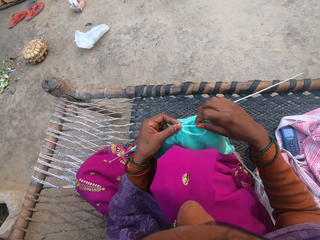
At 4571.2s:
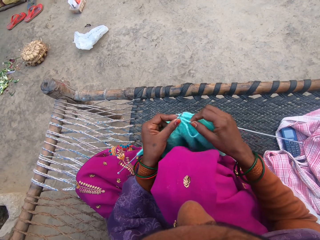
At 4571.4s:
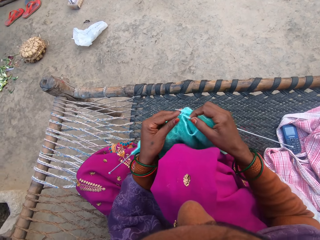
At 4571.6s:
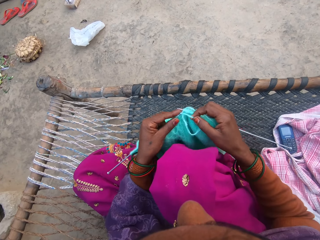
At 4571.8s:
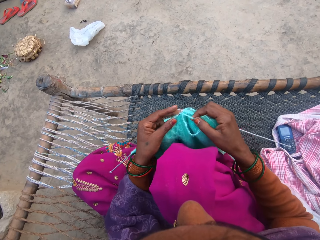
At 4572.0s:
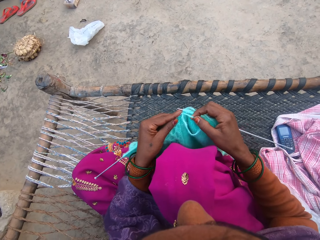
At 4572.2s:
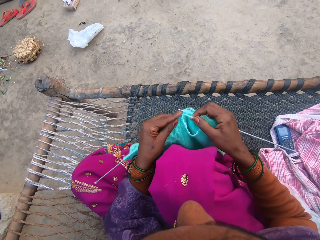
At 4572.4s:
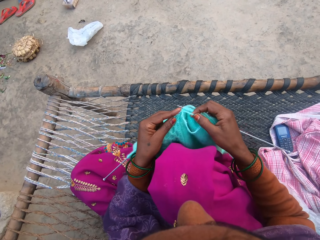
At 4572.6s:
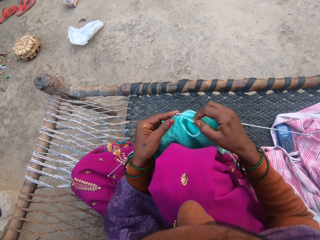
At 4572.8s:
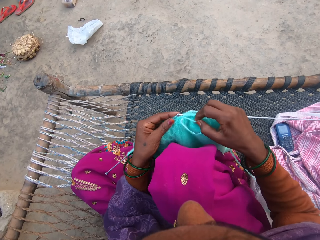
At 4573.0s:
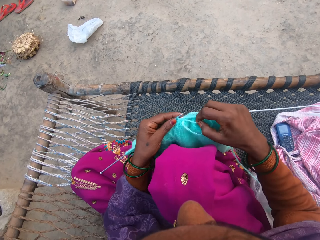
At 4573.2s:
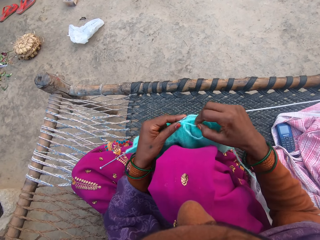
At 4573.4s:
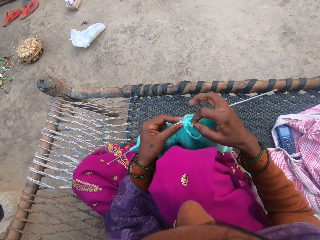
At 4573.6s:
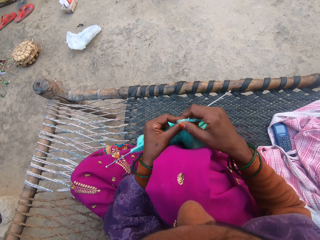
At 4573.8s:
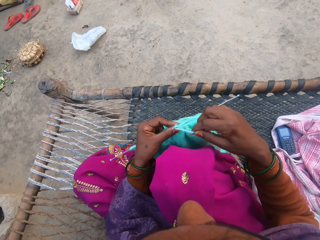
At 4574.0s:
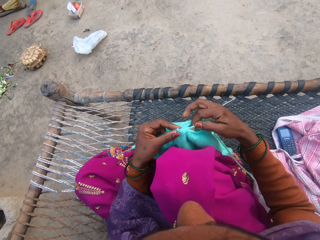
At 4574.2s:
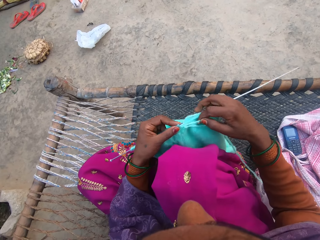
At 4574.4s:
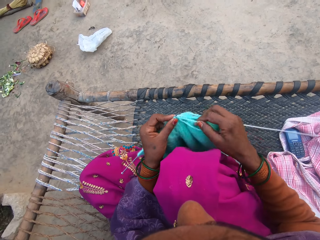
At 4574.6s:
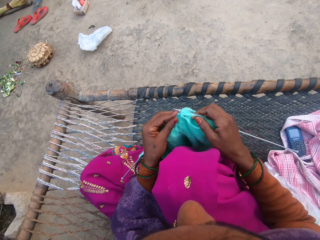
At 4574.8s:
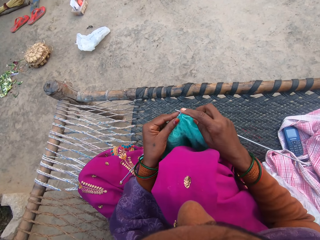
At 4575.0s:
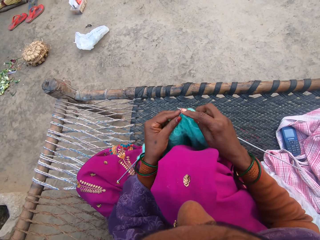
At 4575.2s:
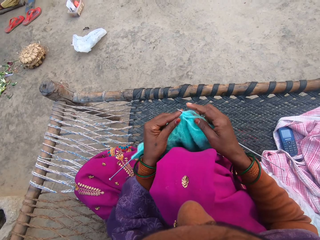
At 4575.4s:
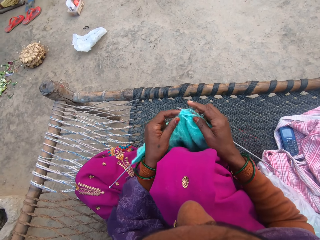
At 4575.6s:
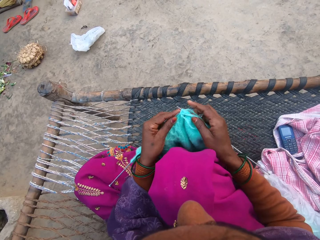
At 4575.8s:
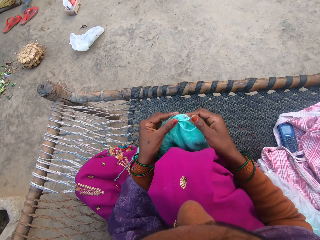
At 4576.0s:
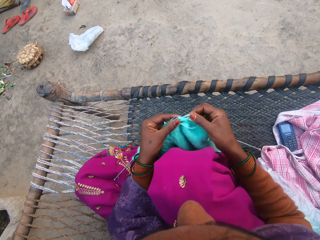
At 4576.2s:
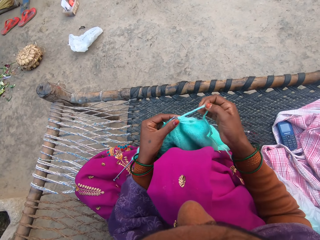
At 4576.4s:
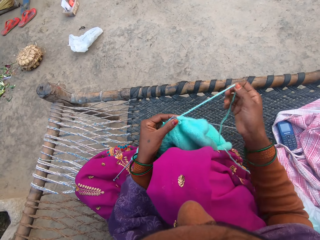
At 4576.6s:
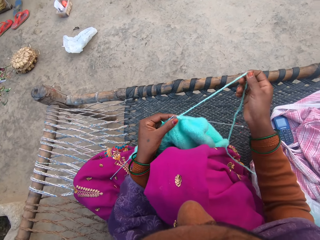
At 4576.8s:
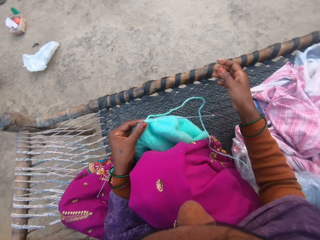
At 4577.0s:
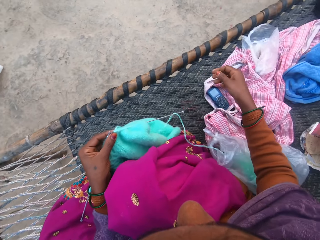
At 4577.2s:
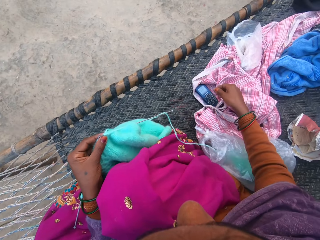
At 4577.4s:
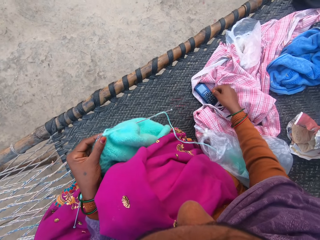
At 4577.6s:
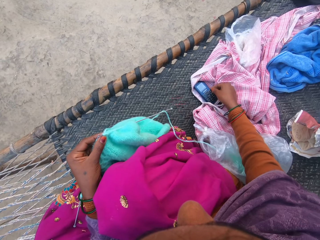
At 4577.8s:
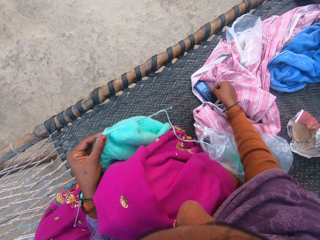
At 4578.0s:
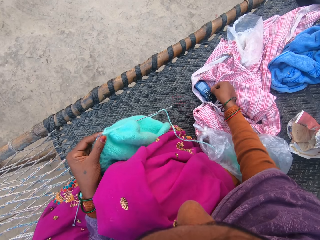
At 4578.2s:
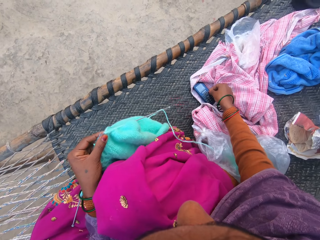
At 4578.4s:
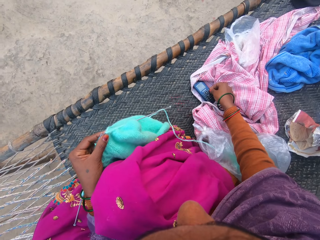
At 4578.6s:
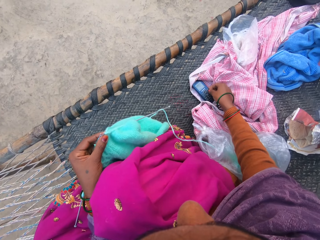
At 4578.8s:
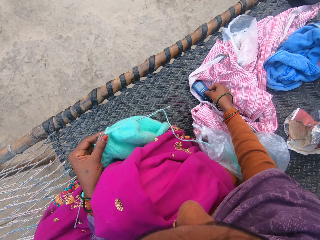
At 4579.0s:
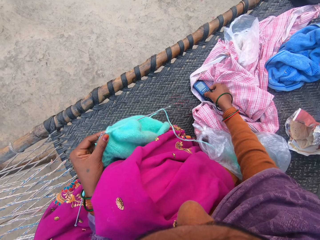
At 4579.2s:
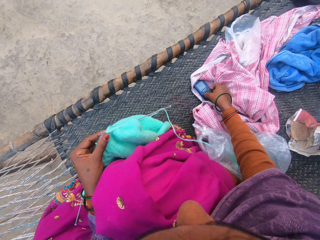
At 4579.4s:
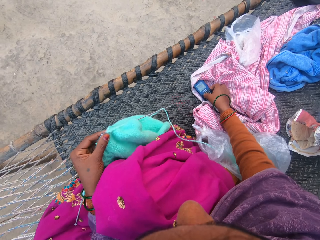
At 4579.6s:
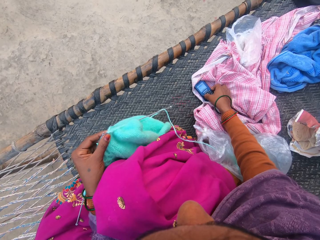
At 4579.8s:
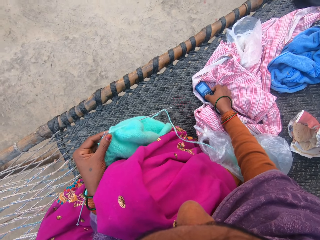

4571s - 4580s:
The camera wearer moves the knitting needle with her hand. She loops the knitting yarn over the knitting needle. She pulls the knitting yarn with her hand. She operates a phone on the woven charpoy bench with her hand. She presses a phone key with her hand.

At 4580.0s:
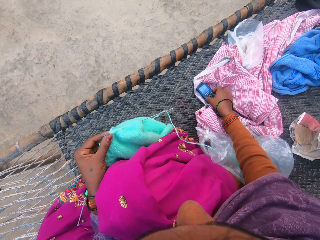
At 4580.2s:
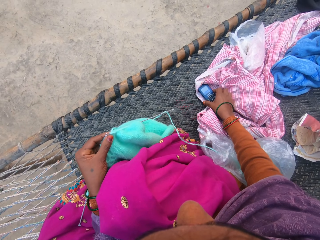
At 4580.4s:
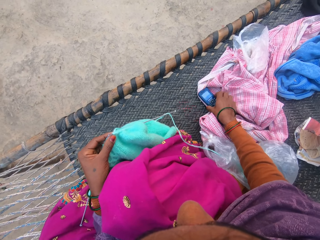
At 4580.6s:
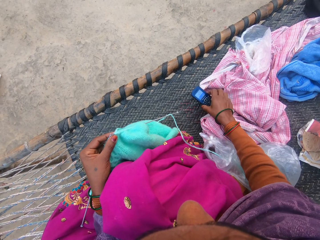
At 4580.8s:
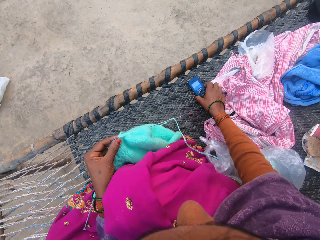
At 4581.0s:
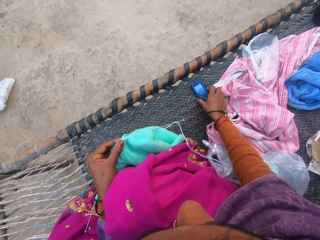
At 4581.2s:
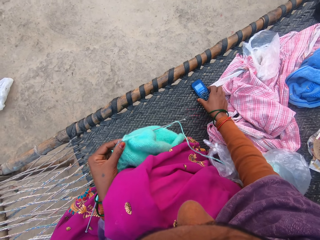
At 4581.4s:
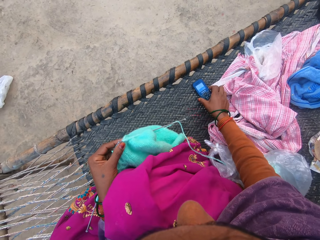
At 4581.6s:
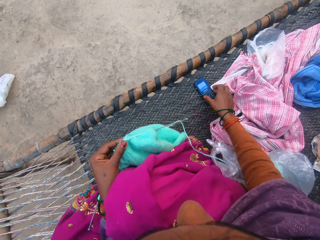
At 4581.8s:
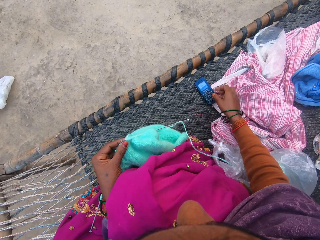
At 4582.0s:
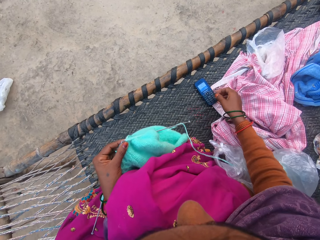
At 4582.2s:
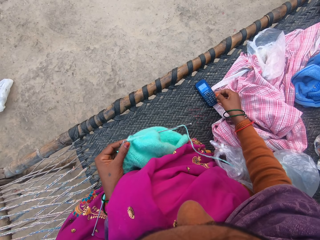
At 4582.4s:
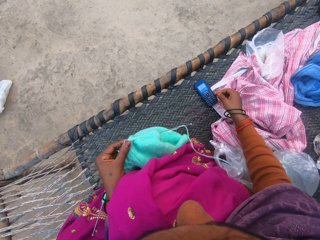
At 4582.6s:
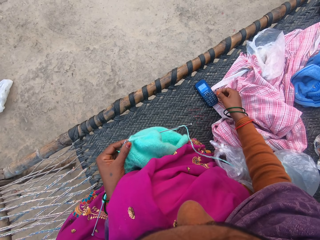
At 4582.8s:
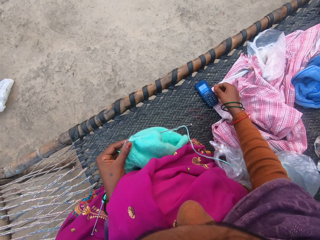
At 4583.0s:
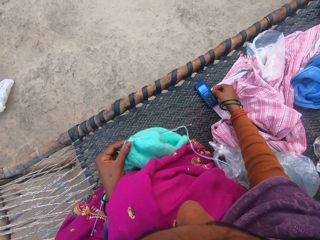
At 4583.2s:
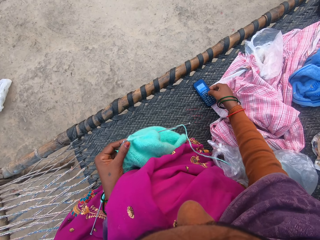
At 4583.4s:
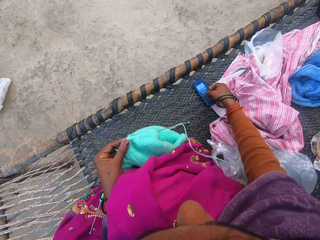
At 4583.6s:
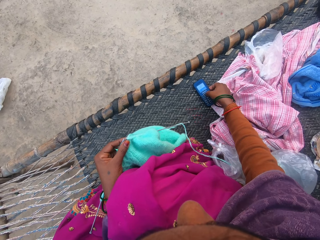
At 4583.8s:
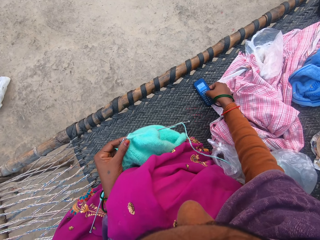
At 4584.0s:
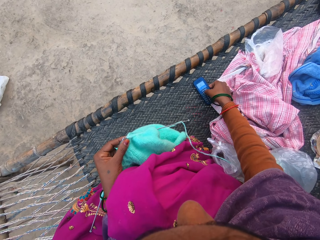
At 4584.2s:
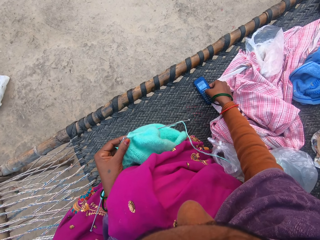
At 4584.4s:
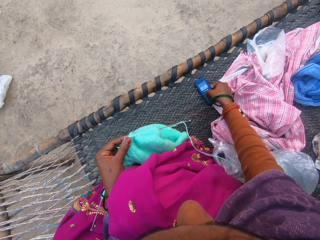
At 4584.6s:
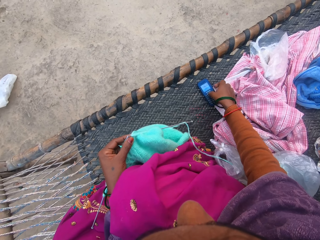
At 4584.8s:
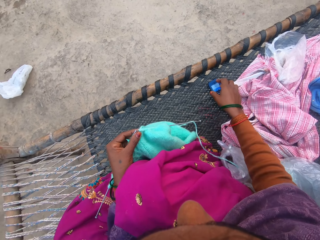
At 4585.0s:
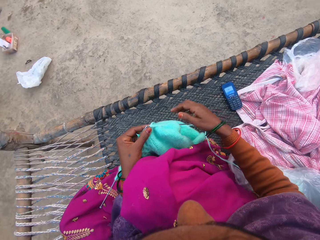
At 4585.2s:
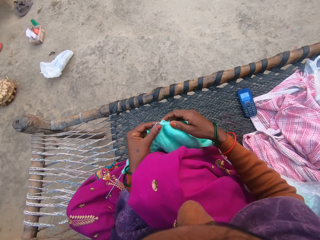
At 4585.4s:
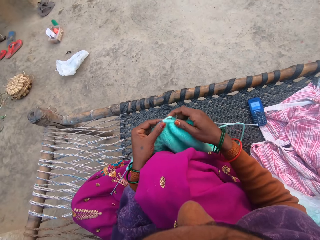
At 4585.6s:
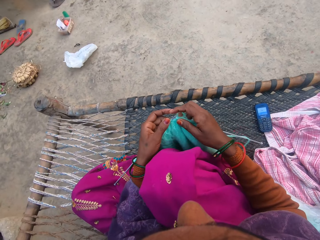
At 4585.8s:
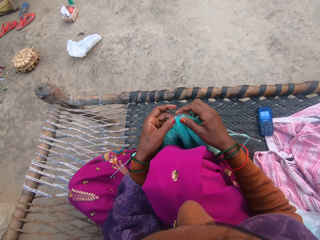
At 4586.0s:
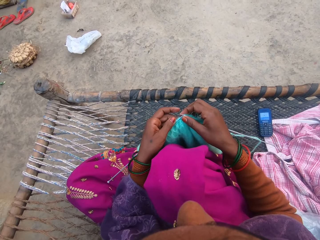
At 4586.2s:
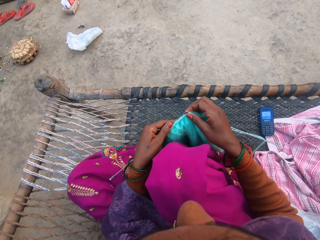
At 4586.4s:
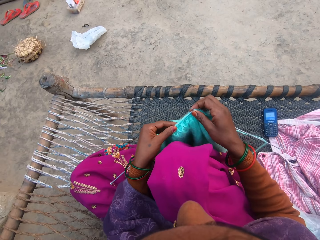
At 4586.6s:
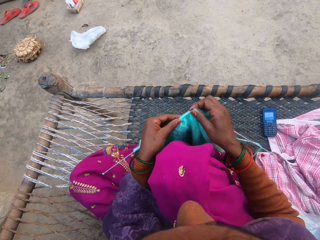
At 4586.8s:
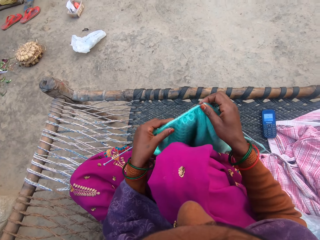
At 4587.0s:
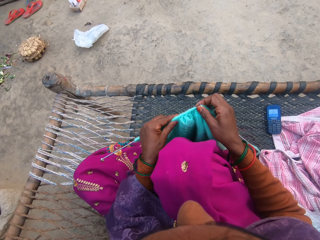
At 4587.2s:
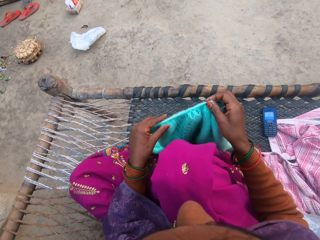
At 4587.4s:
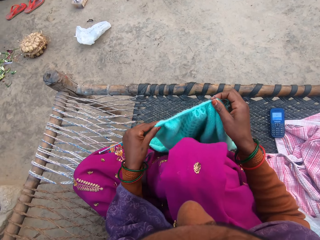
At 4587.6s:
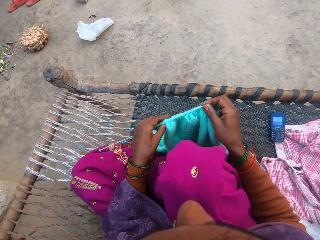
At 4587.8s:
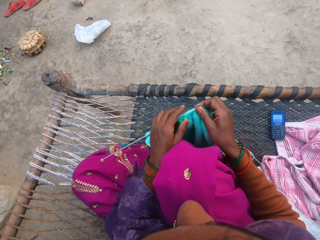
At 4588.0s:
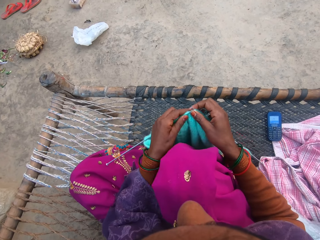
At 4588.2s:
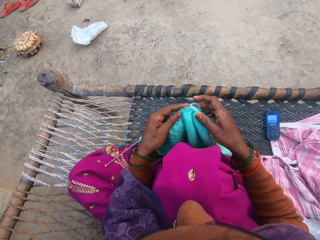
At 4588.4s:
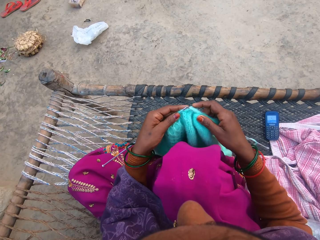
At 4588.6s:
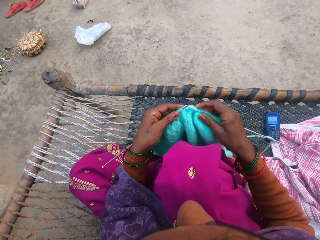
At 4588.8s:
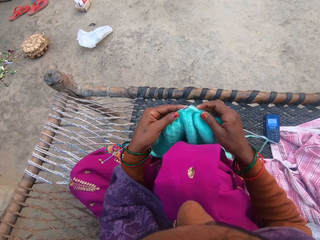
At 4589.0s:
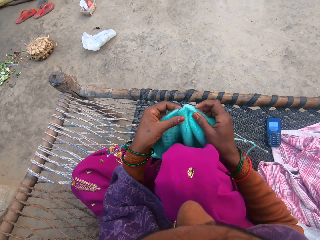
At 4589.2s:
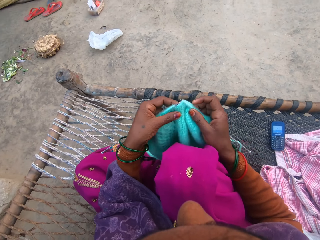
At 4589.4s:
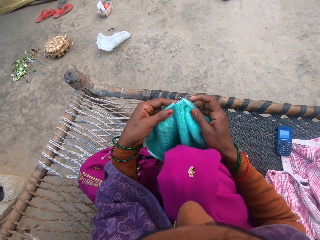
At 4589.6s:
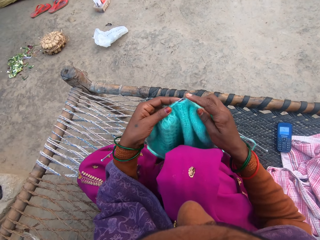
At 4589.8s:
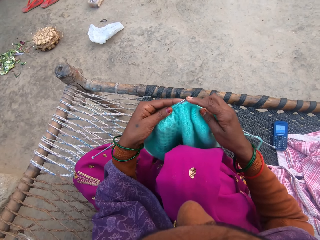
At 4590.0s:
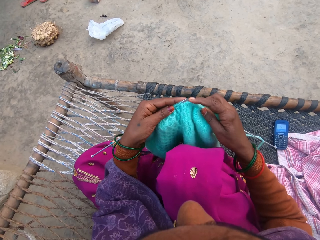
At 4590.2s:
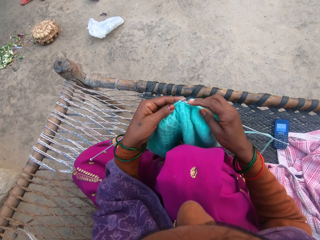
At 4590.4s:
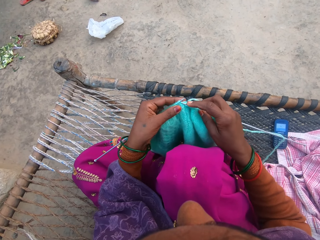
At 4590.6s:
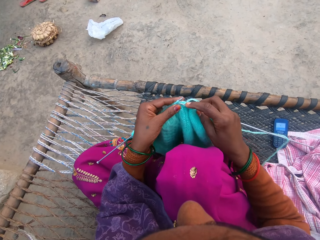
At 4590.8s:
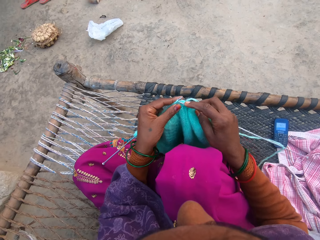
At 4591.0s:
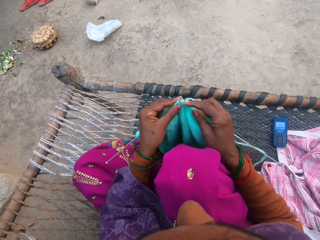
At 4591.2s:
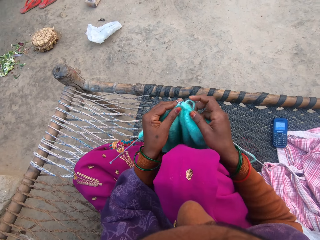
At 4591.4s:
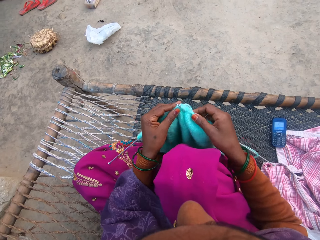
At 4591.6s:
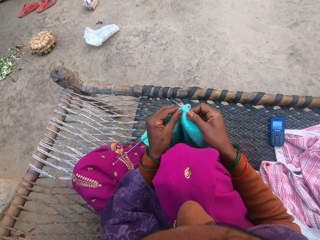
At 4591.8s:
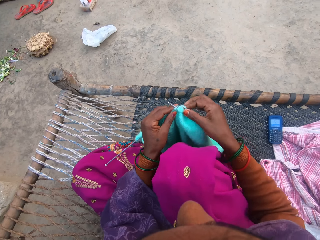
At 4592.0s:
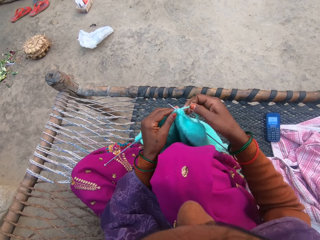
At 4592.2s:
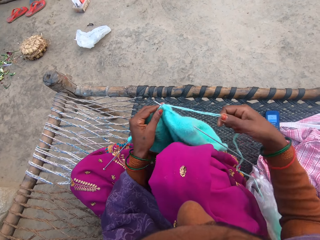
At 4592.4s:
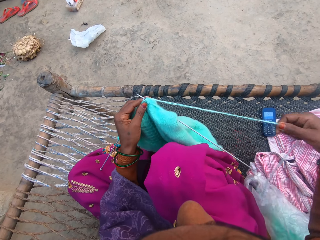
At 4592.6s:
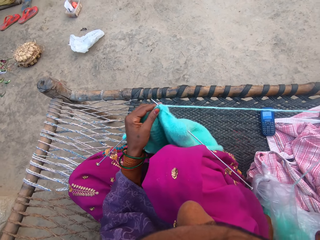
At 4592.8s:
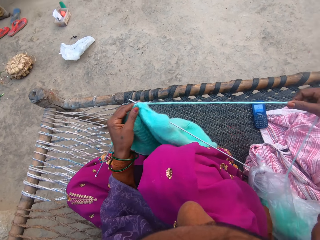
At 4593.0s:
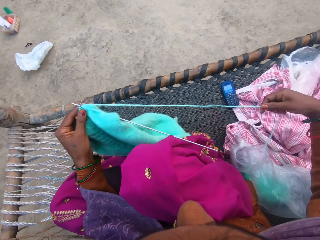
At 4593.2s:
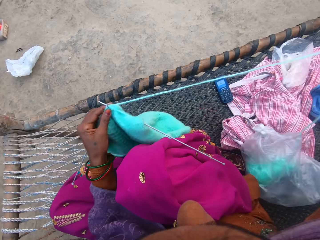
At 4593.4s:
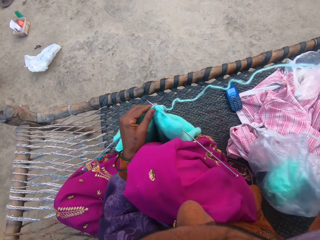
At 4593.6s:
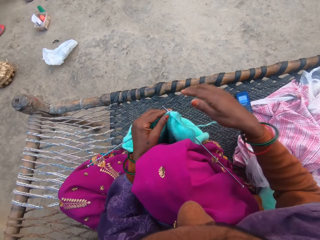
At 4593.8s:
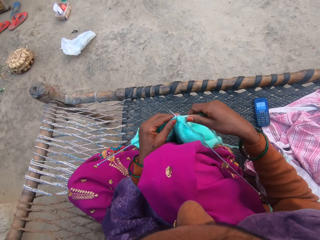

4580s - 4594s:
The camera wearer picks up a cellphone. She moves the cellphone from a point to another point on the woven charpoy bench with her hand. She puts the cellphone on the bench. She operates the cellphone on the woven charpoy bench with her hand. She presses a cellphone key with her hand. She knits the wool with the knitting pins with her hands. She moves the knitting needle in the garment. She knits the garment. She pulls the knitting yarn with her hand.
